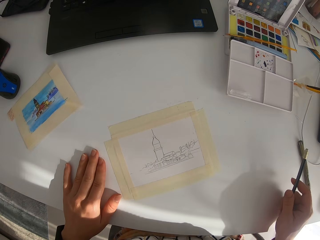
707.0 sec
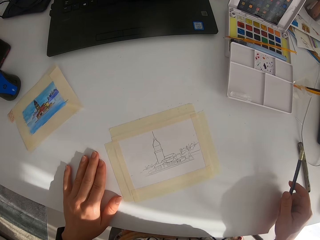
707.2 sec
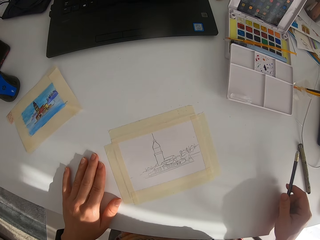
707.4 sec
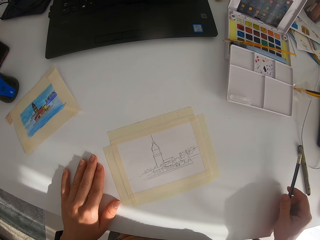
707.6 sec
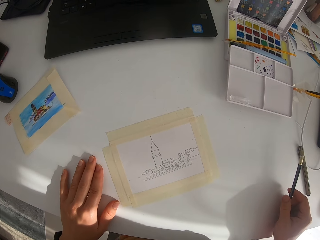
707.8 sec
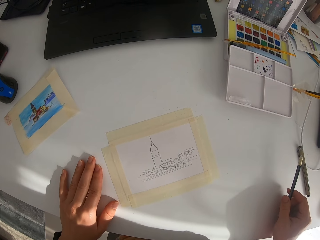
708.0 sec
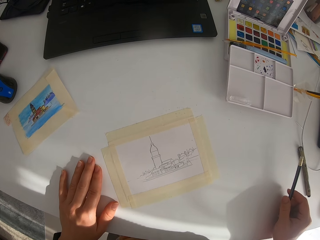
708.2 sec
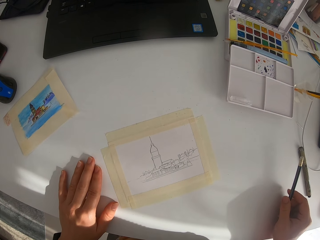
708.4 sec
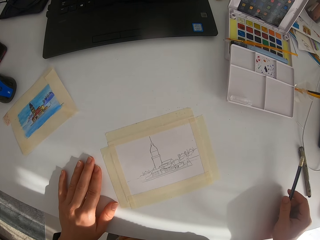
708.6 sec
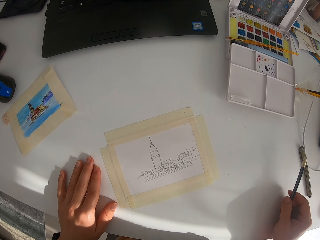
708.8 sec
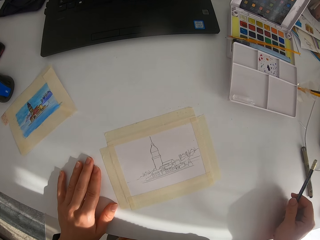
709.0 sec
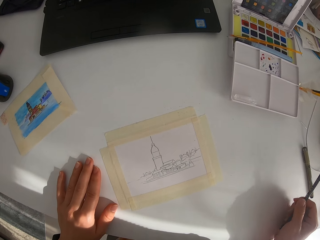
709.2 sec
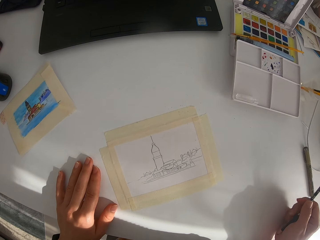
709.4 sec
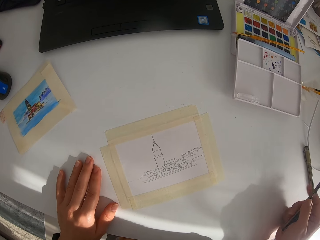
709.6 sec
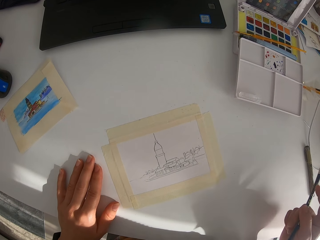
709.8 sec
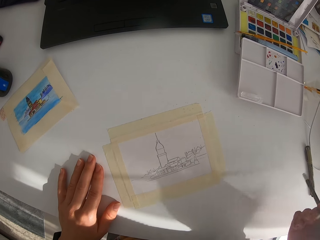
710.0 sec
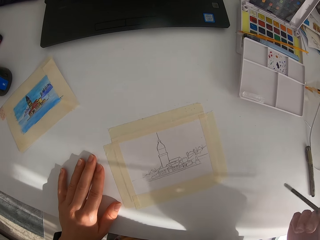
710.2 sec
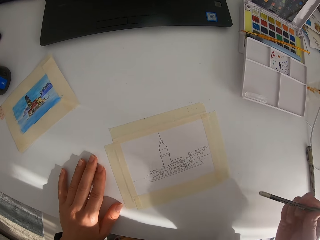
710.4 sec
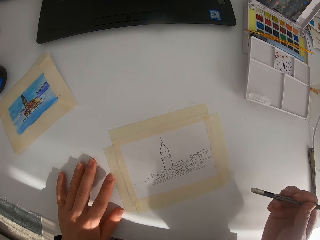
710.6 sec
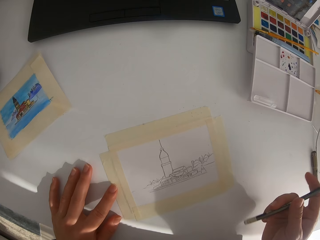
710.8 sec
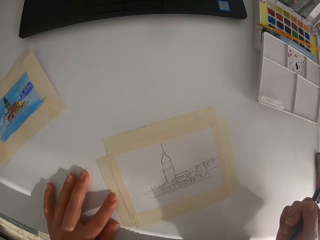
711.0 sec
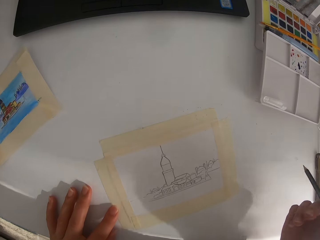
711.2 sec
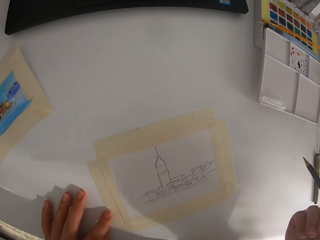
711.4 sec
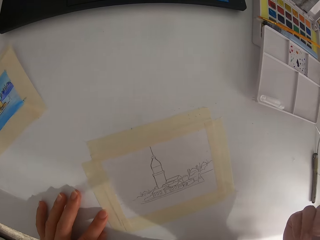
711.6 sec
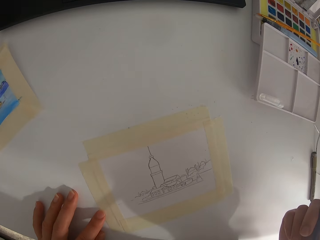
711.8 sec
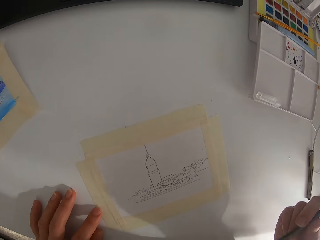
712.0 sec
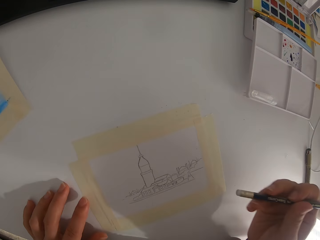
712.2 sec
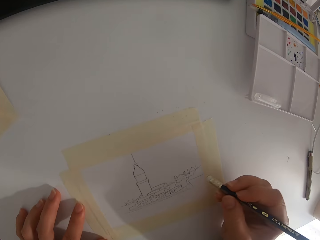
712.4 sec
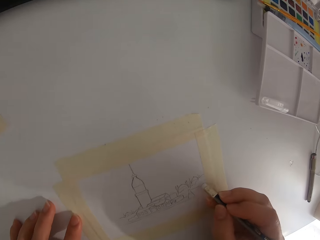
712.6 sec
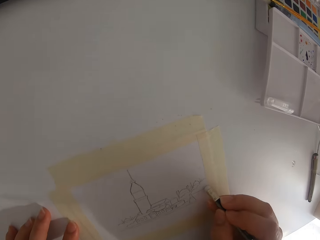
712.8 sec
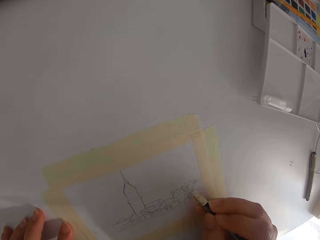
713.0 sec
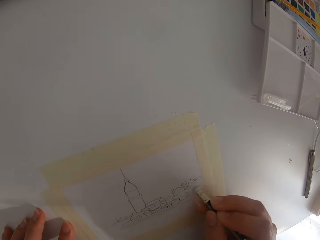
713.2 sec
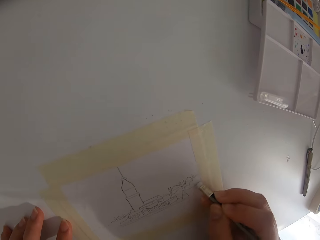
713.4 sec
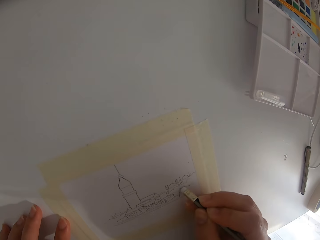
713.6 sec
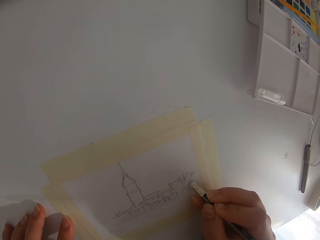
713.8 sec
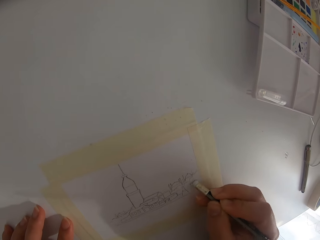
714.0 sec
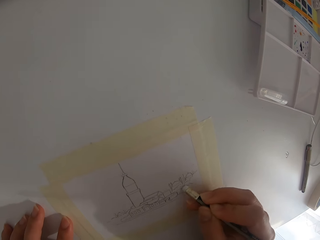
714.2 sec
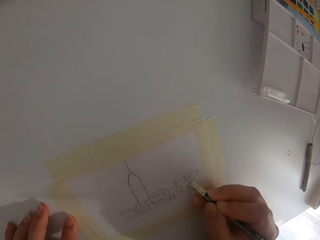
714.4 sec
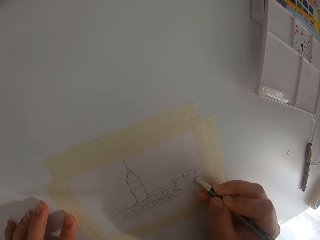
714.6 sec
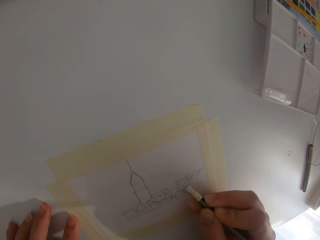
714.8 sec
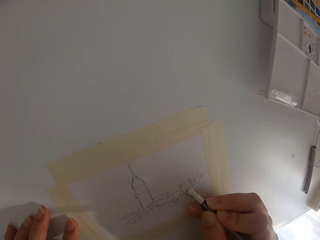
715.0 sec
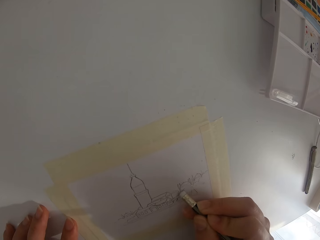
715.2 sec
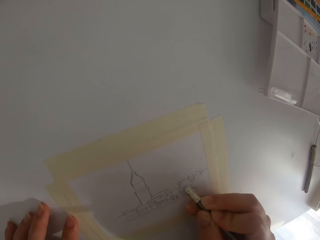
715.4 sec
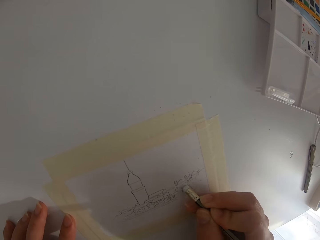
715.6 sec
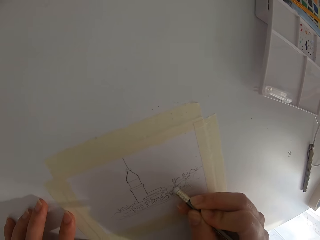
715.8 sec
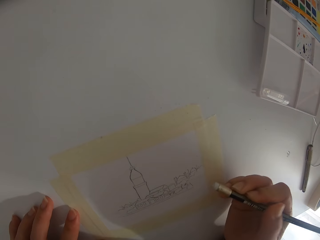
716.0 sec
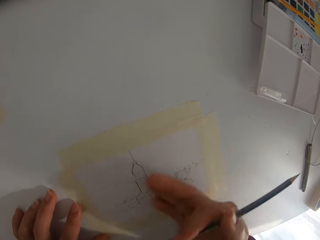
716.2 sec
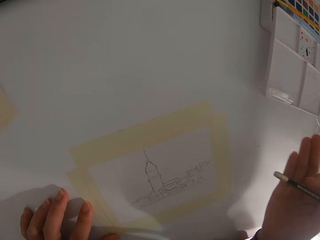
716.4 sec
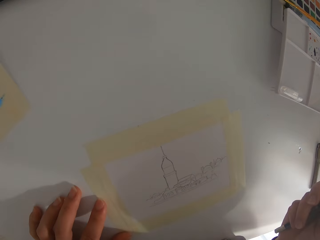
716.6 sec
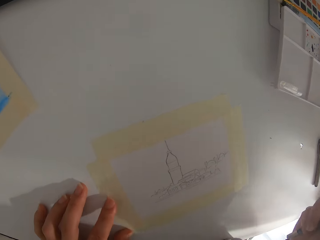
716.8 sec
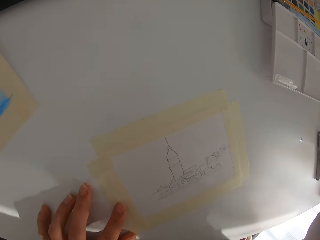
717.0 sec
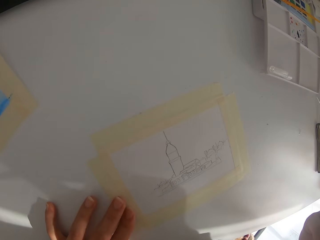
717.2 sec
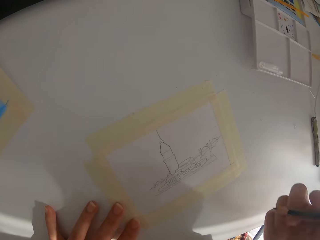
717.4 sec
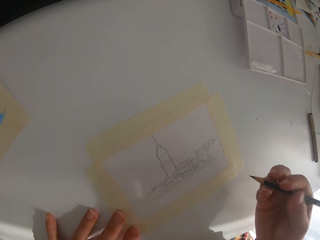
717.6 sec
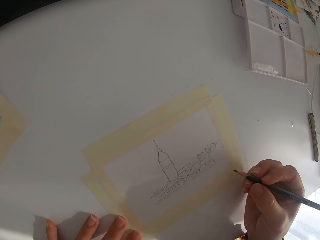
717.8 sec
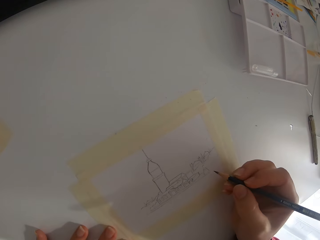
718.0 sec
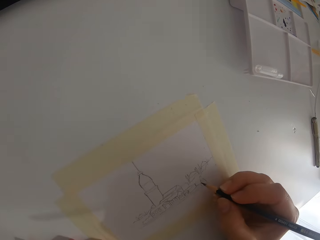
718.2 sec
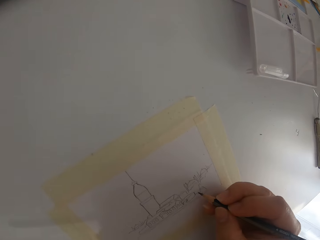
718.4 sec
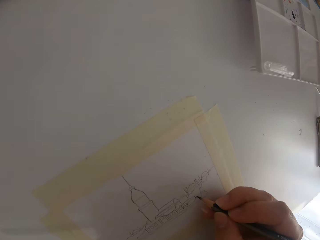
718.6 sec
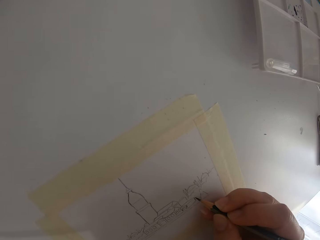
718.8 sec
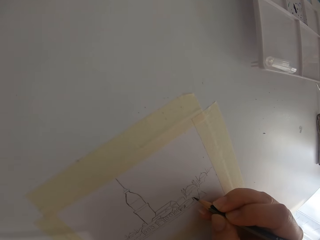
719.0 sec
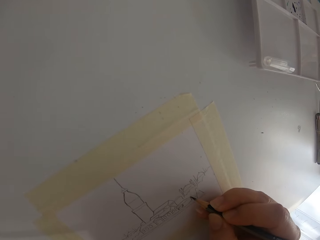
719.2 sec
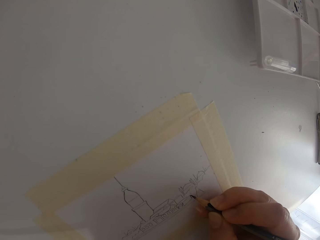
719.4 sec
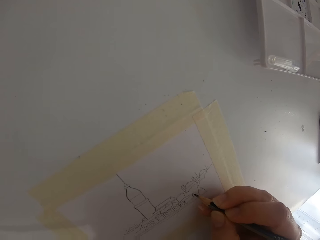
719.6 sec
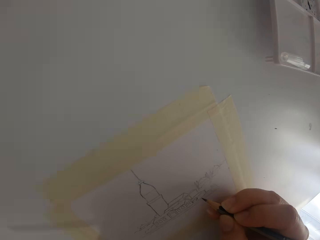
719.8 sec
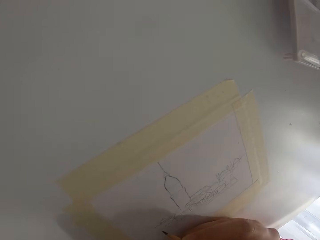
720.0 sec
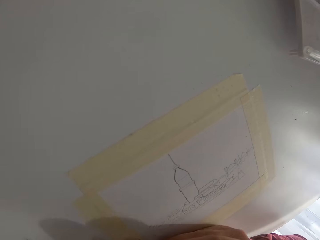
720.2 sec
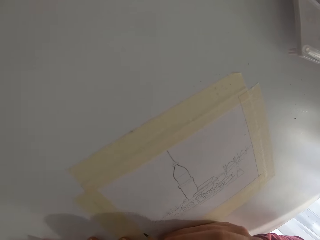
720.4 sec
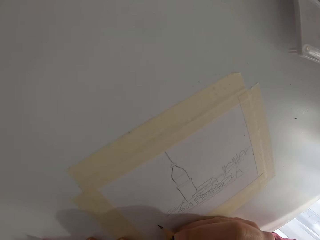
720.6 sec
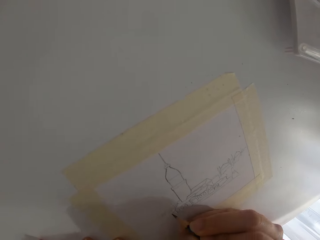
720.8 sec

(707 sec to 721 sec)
The camera wearer erases some parts of the picture. They rub the drawing. They draw the picture.

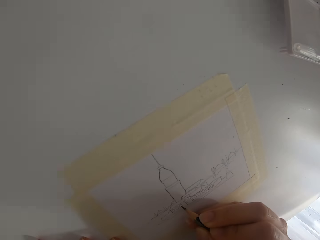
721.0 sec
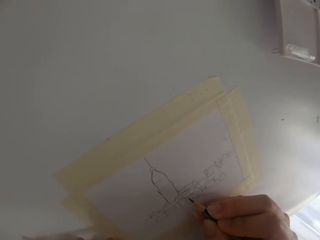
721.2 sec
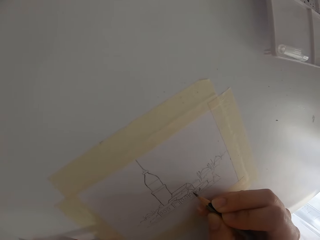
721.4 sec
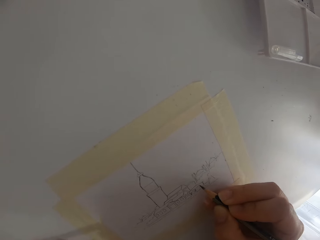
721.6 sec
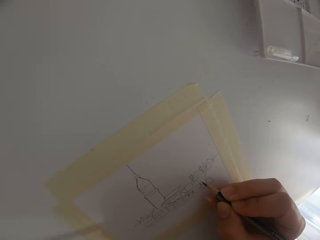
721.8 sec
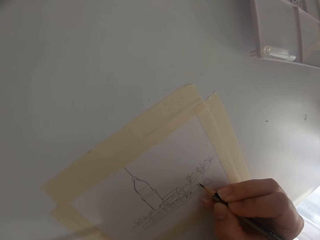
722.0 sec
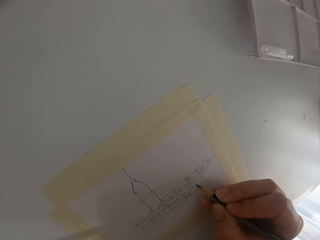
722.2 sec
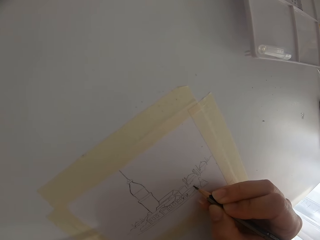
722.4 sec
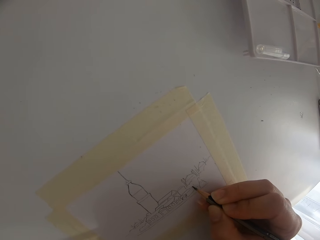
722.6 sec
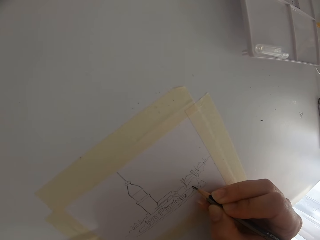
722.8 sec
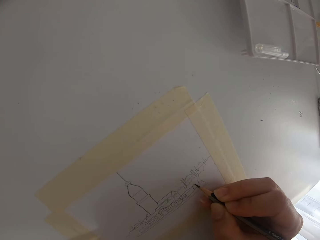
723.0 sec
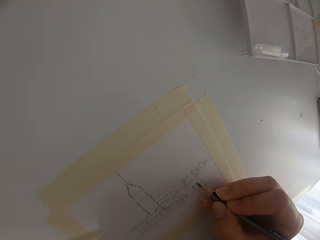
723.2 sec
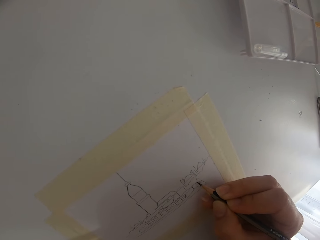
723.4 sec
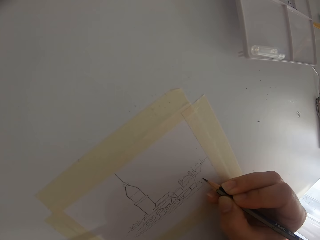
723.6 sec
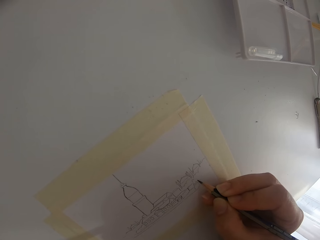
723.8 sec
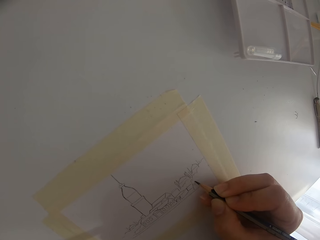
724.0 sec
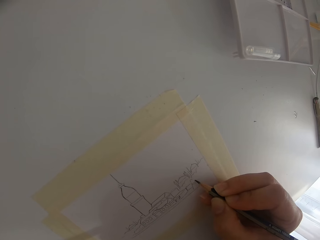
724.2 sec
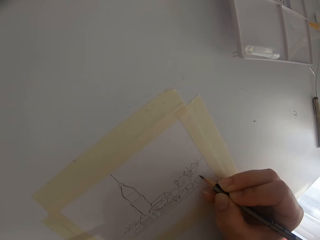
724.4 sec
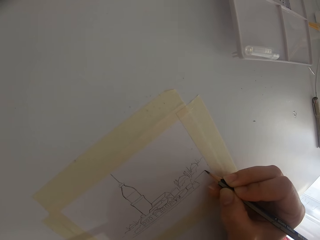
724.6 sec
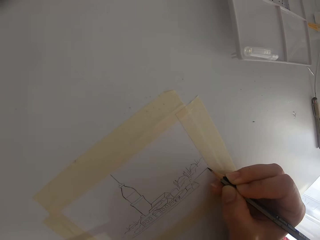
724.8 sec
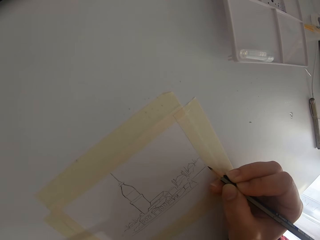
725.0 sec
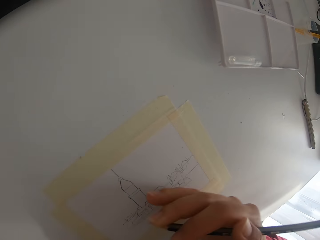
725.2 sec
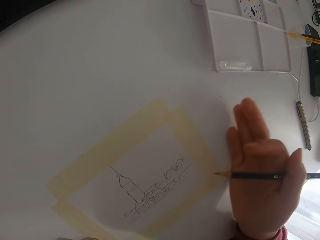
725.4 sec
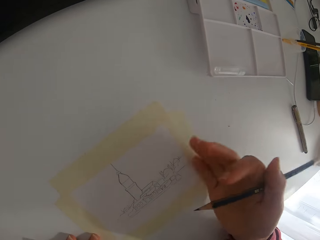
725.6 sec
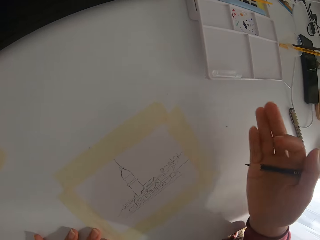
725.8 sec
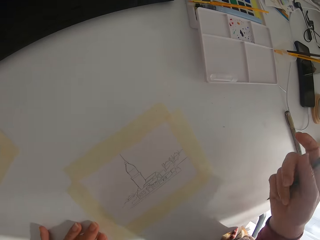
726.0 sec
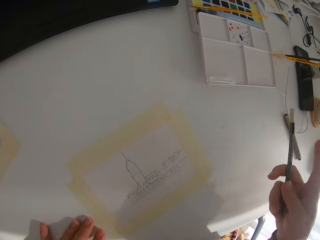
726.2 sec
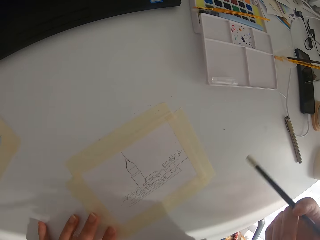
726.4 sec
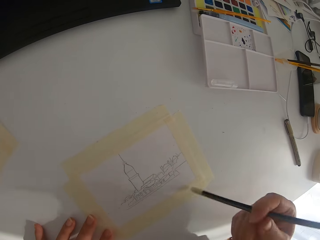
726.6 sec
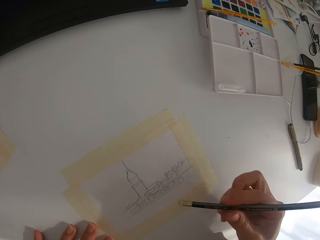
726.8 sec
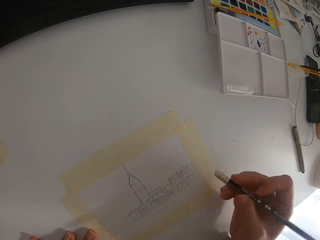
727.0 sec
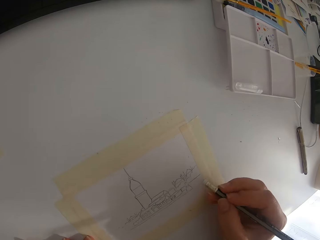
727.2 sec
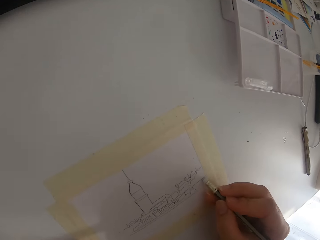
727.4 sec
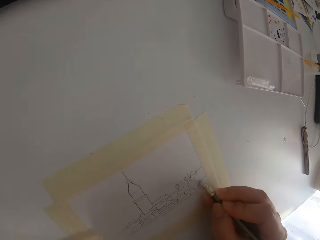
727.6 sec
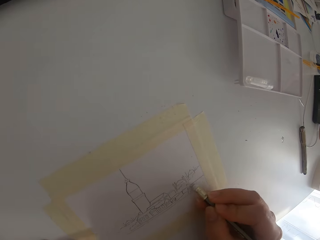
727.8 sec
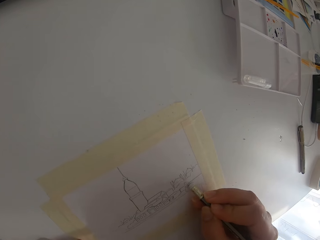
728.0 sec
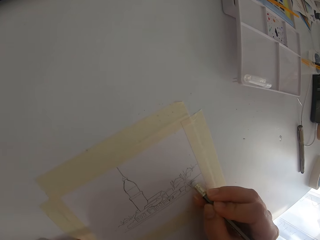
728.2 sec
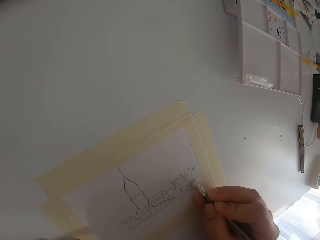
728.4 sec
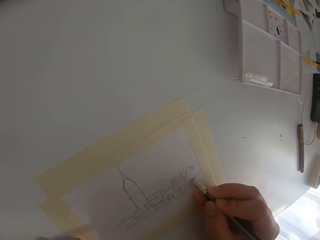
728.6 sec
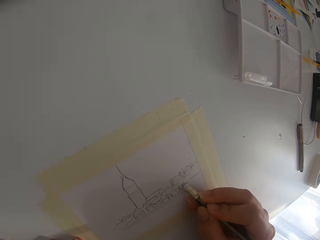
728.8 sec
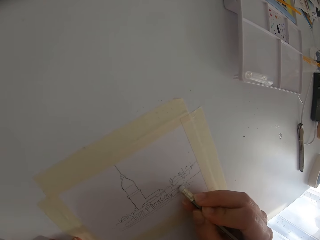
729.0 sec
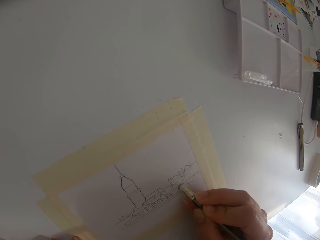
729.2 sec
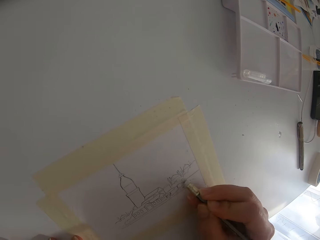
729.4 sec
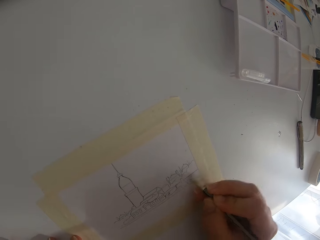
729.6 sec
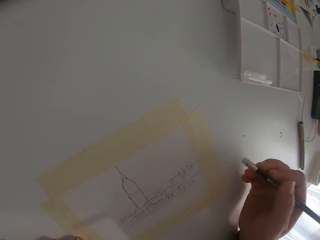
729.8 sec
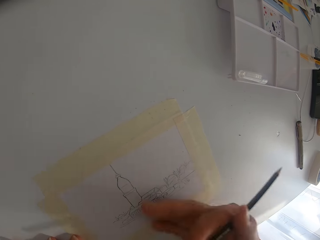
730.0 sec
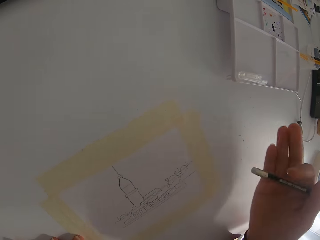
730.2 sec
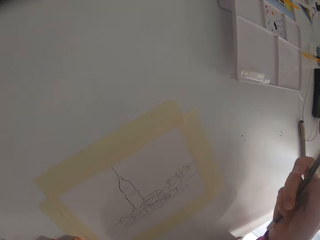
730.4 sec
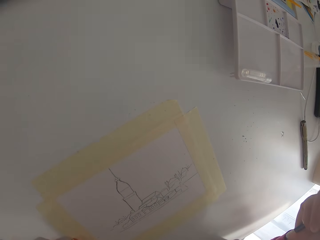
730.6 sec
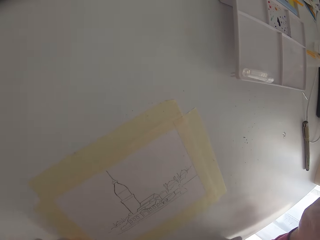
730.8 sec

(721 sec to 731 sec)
The camera wearer draws on the paper. They draw on the paper again. They erase some parts of the picture.
